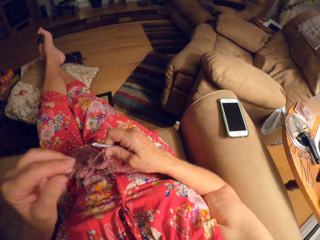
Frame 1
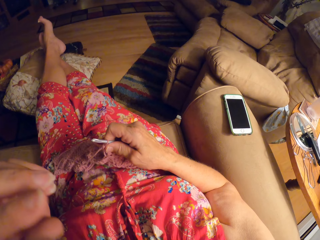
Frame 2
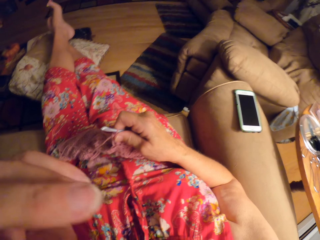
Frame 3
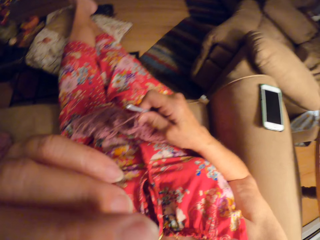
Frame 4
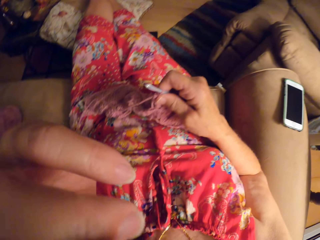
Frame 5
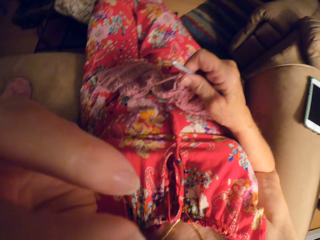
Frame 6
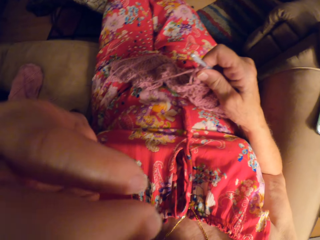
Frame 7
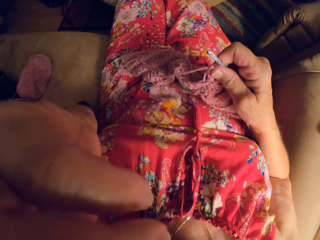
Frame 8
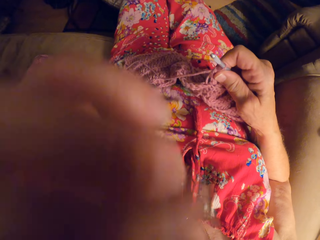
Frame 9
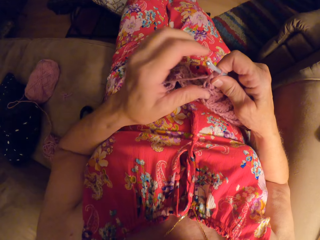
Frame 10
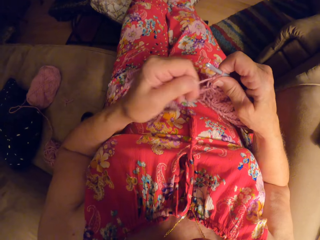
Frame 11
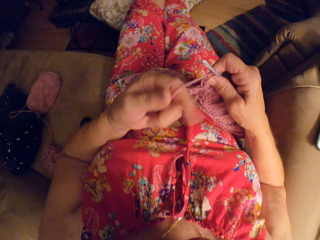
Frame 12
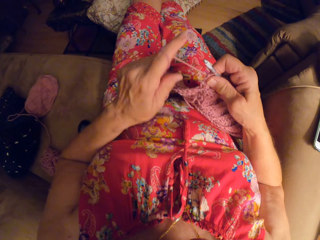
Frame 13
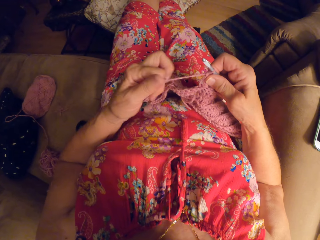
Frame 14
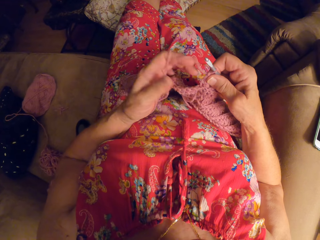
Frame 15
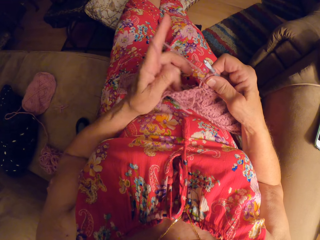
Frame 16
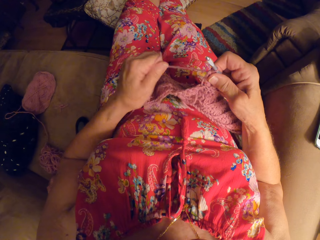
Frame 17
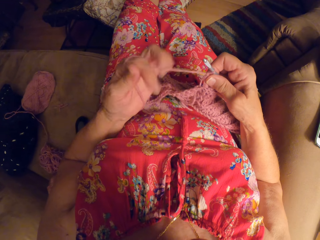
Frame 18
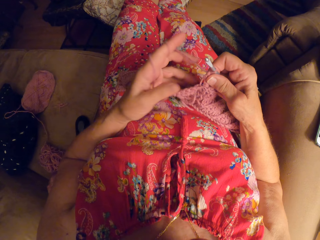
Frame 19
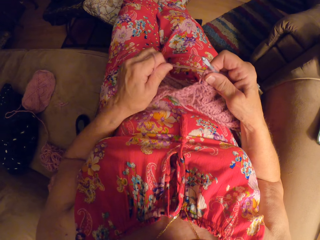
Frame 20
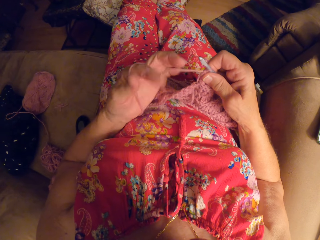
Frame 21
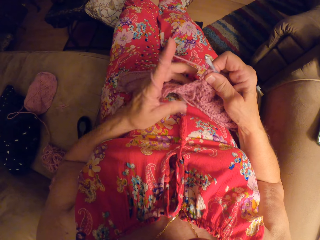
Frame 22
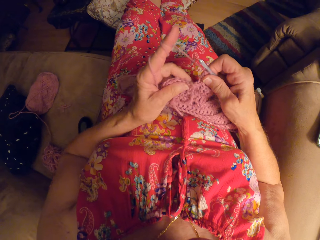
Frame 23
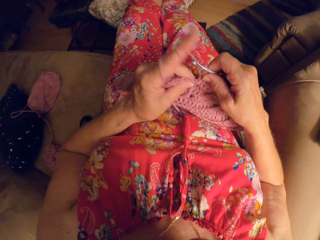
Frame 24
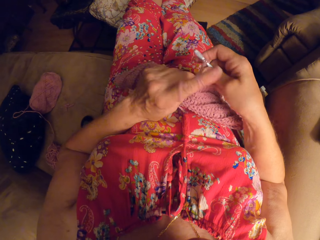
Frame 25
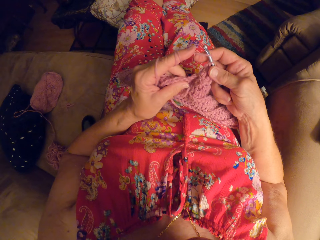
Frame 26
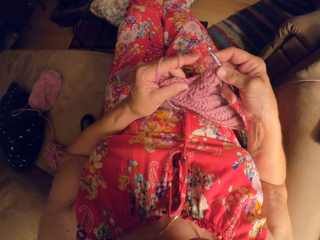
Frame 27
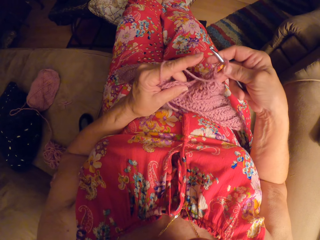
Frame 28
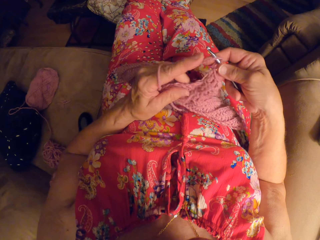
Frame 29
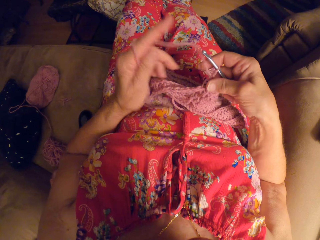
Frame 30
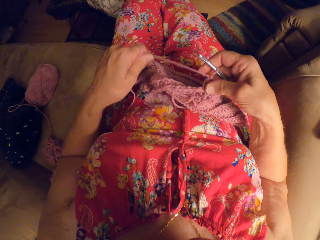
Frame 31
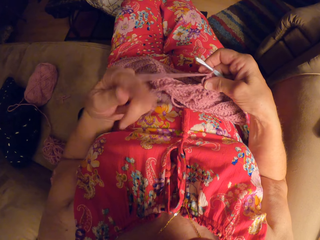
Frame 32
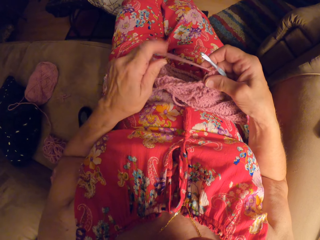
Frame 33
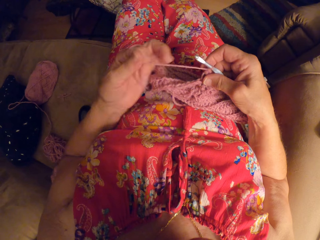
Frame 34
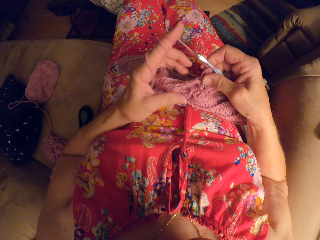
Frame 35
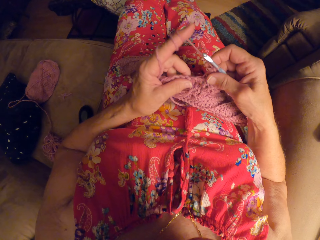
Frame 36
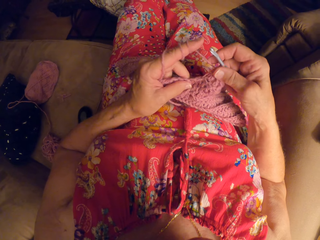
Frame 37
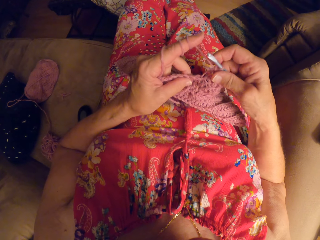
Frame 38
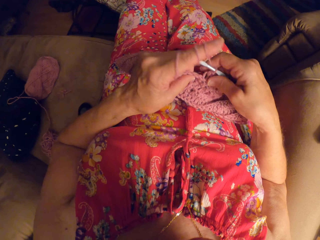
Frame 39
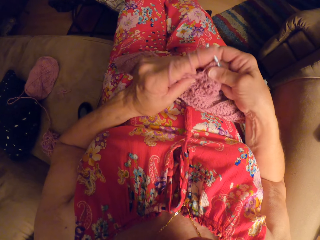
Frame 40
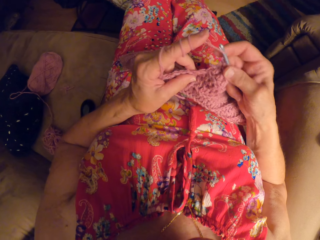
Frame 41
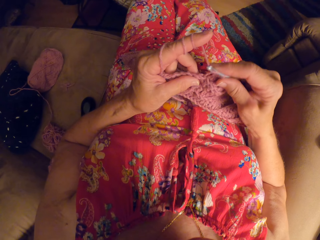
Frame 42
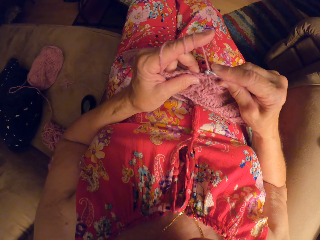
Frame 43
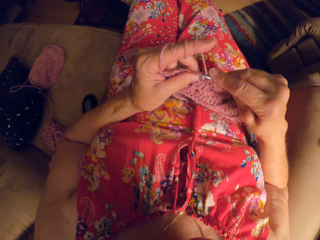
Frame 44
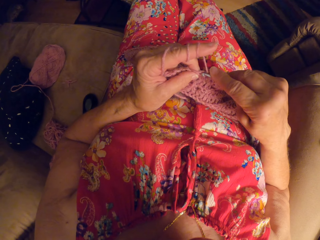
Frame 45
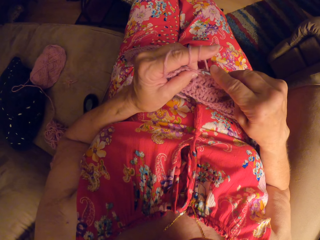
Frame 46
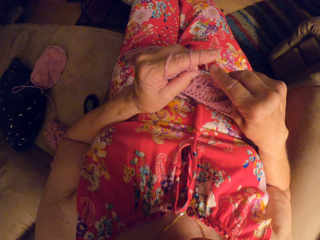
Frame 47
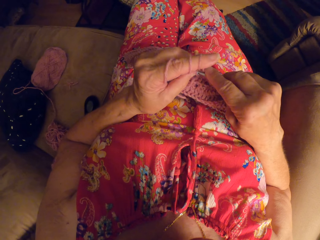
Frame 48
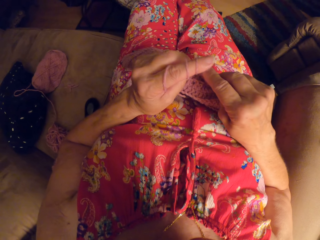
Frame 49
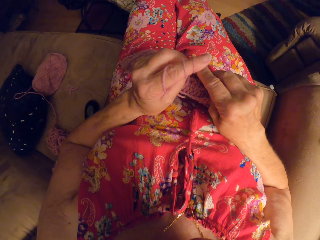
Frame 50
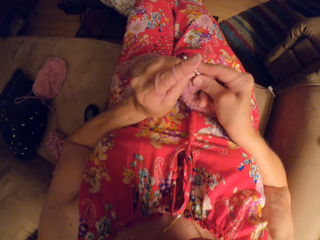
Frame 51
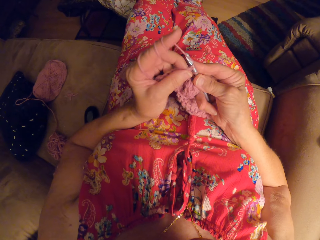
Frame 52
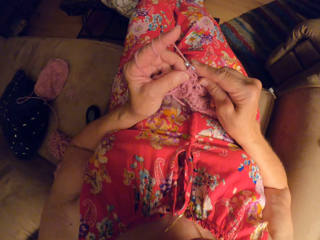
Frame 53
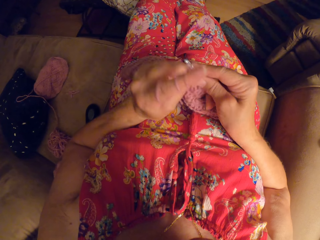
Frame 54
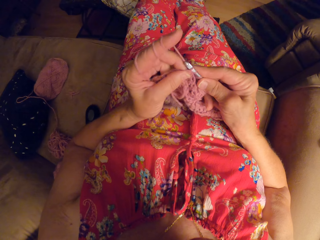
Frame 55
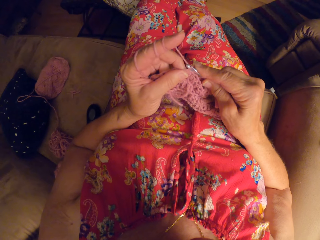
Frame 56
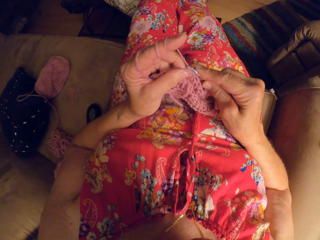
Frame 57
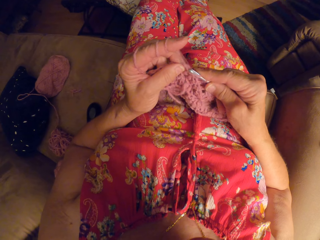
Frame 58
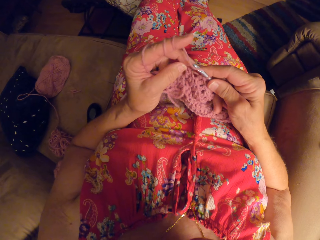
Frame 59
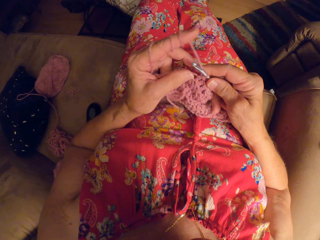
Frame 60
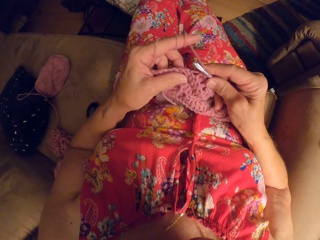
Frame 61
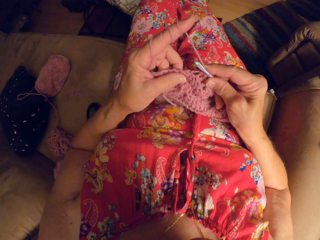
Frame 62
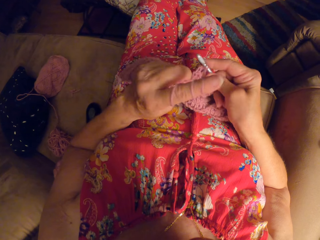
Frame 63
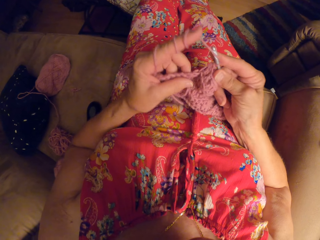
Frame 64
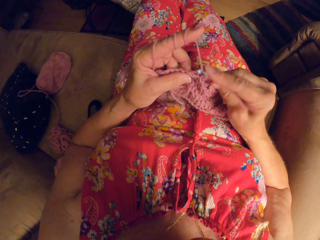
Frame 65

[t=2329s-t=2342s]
The camera wearer touches her face with her left hand. She rolls the yarn on her left hand. She continues crocheting. She rolls the thread on her finger. She crochets with the yarn and the crochet hook.

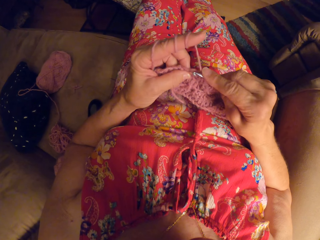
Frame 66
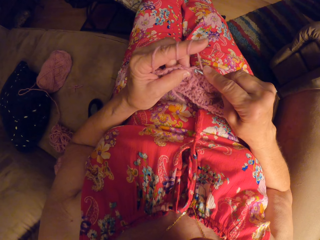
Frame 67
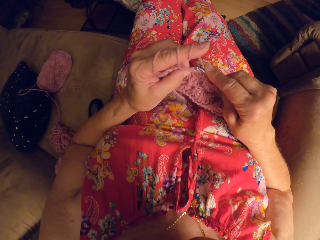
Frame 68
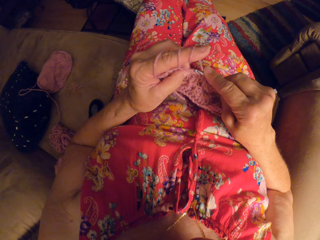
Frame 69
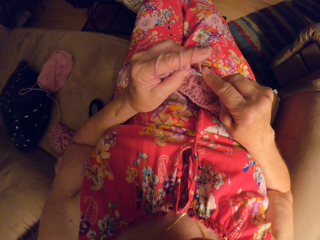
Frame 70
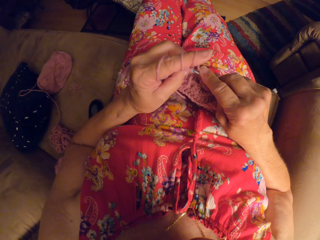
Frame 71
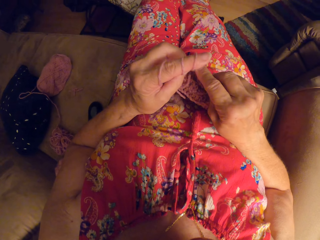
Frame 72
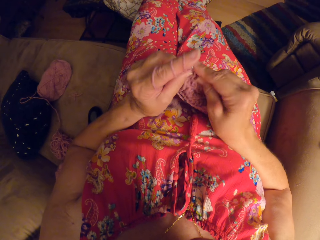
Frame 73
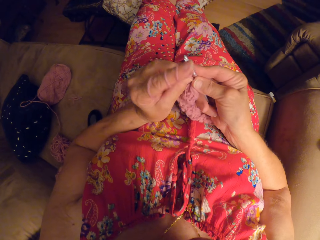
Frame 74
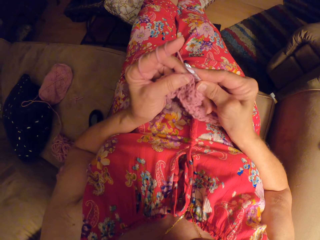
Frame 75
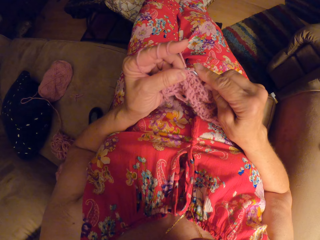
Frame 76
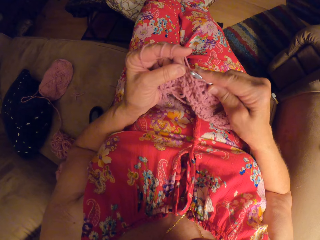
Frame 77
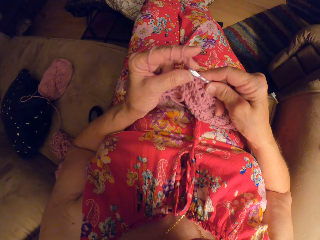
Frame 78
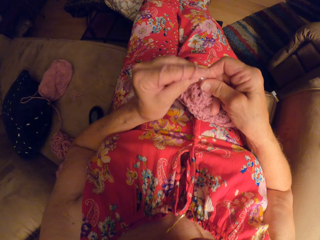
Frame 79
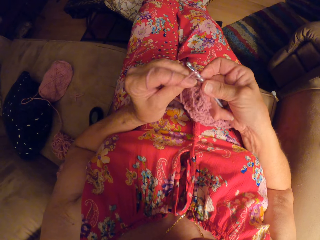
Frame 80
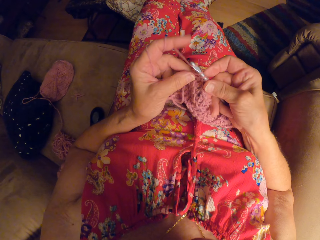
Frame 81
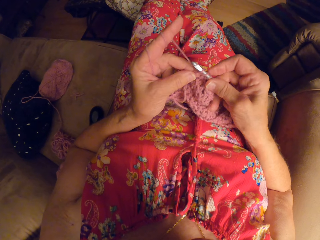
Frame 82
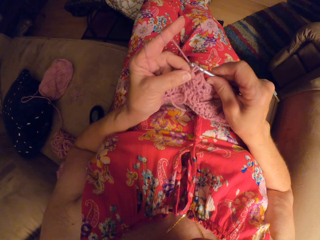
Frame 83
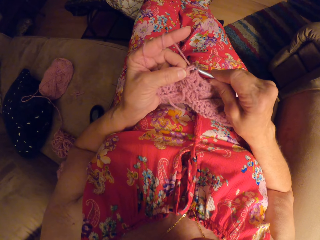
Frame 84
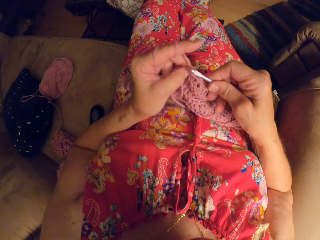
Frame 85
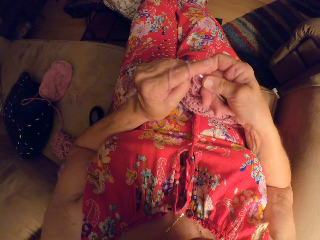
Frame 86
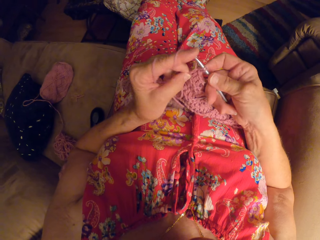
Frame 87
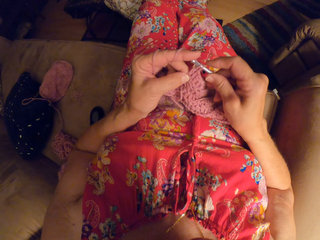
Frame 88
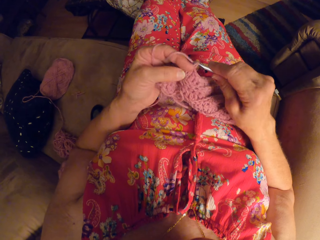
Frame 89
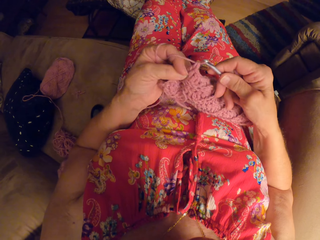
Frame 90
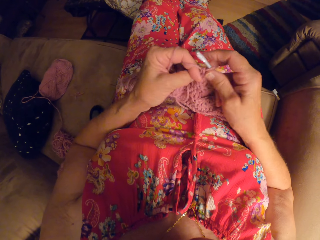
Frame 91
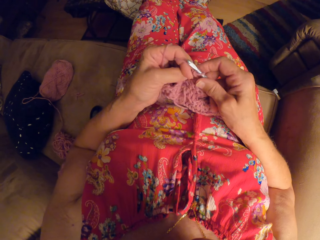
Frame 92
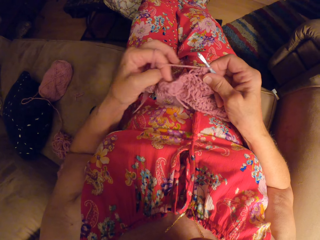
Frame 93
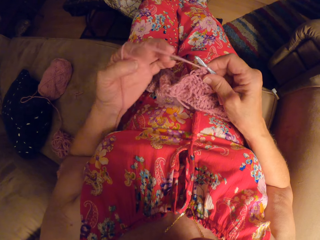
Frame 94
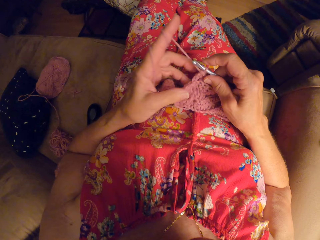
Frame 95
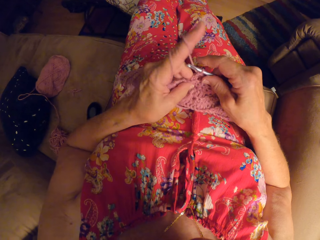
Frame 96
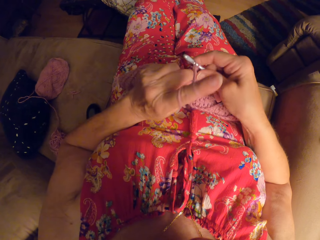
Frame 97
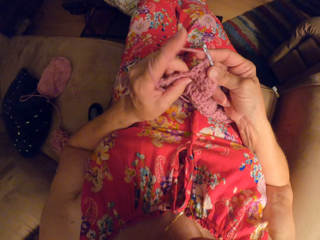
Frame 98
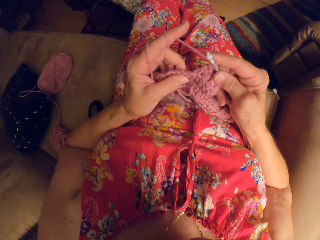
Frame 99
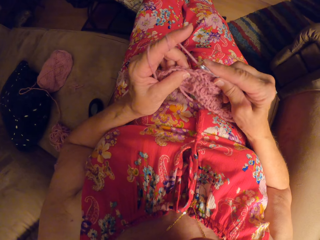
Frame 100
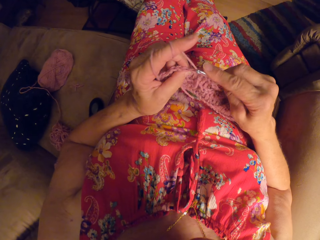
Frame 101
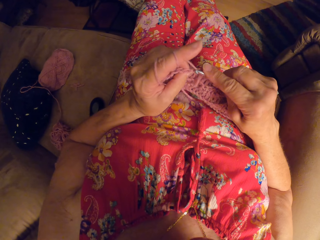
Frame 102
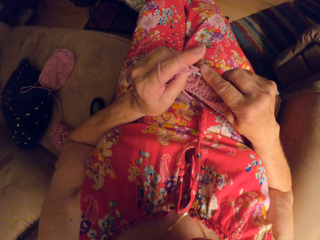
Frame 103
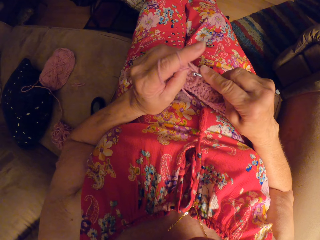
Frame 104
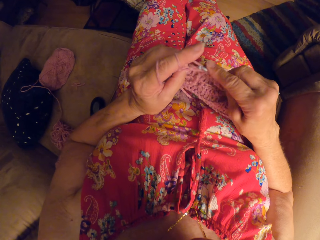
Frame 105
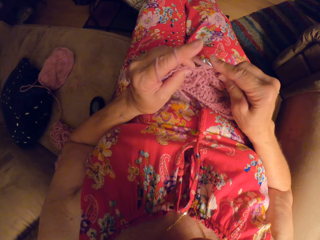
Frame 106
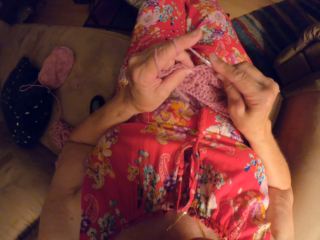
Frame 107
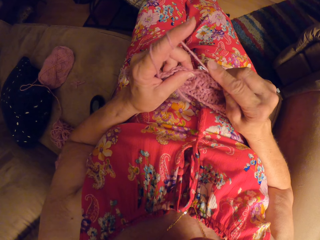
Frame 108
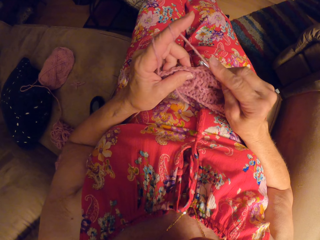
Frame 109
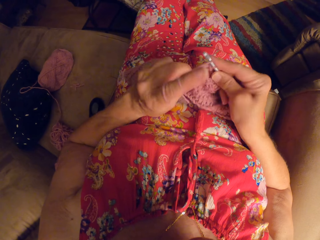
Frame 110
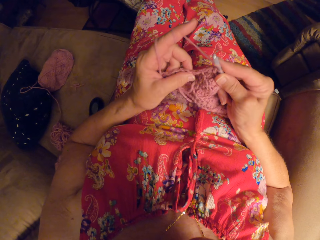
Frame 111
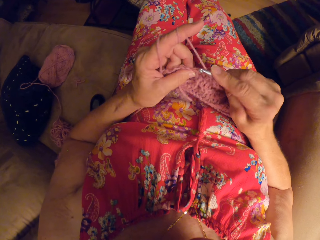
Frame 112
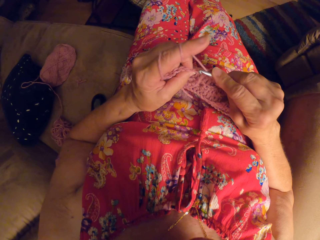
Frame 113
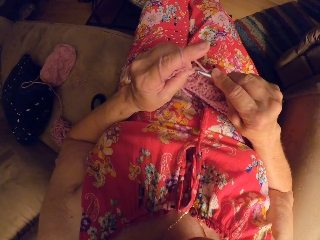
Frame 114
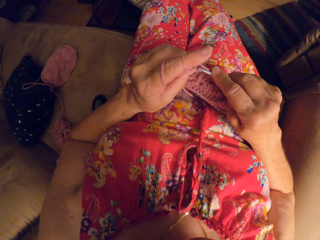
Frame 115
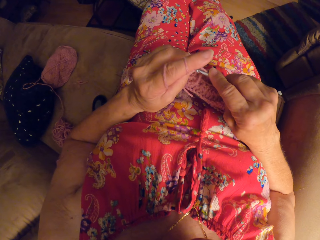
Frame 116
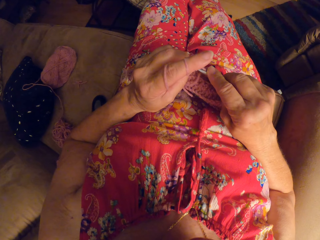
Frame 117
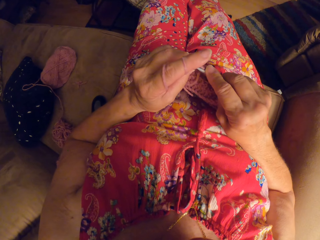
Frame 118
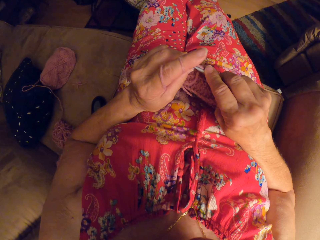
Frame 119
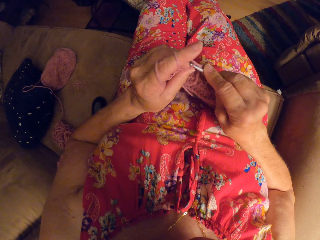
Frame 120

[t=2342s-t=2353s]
The camera wearer rolls the yarn on her left hand.
